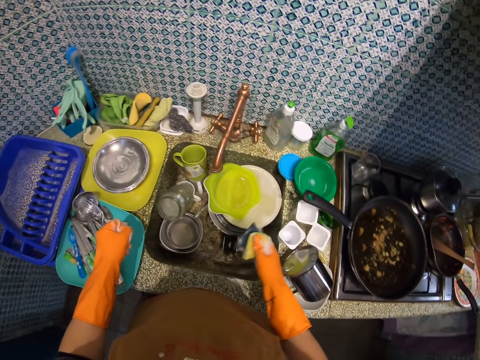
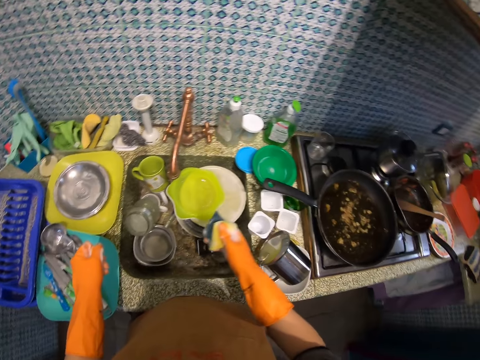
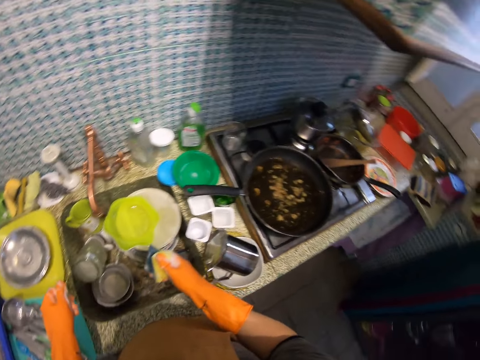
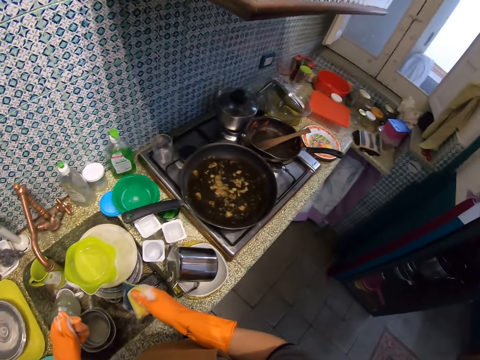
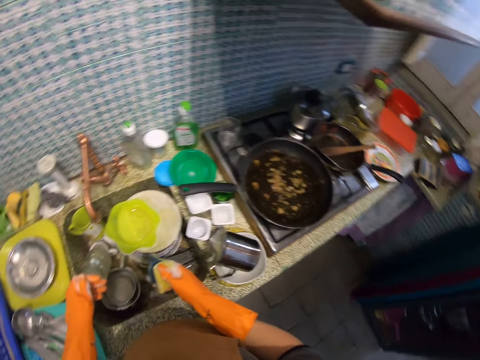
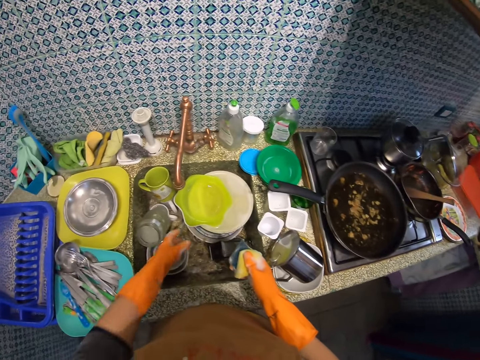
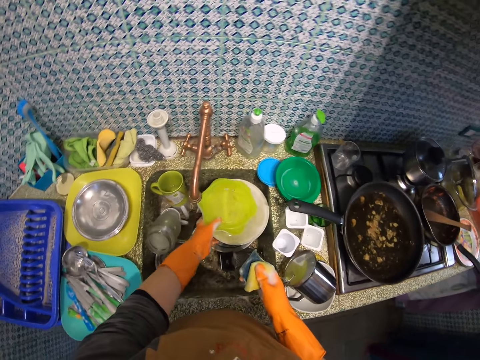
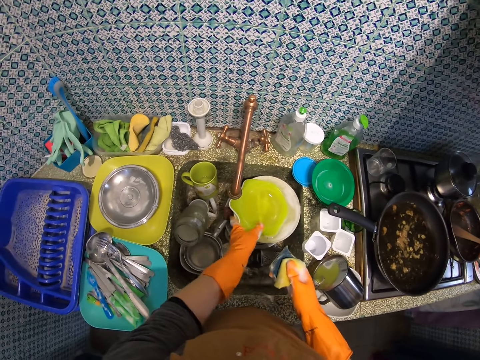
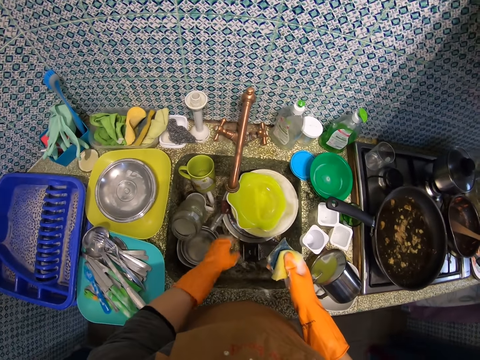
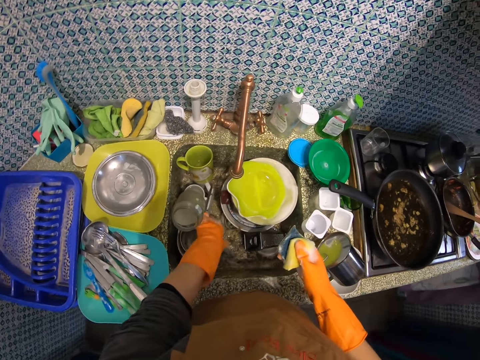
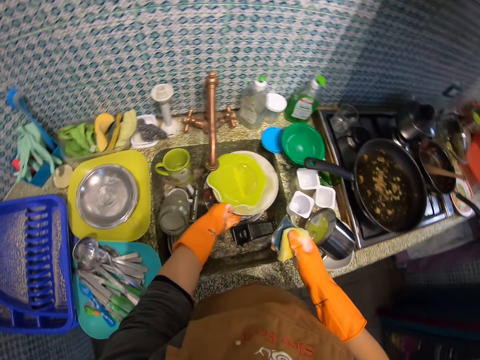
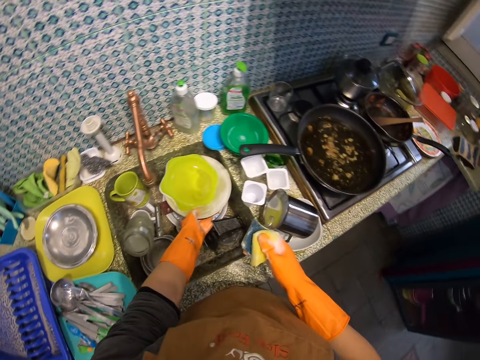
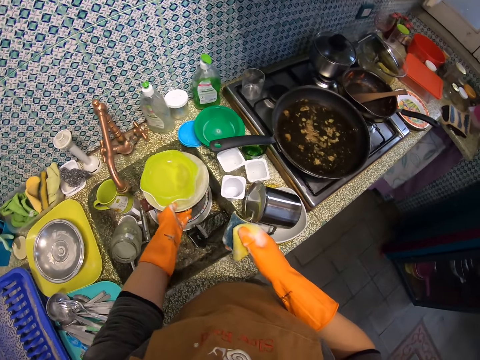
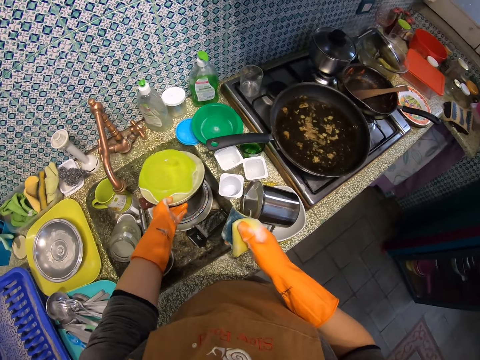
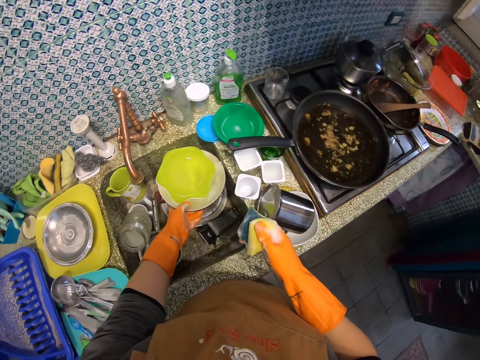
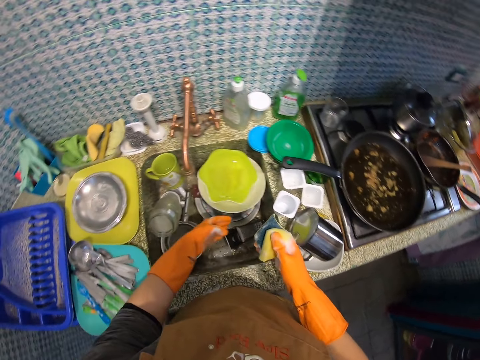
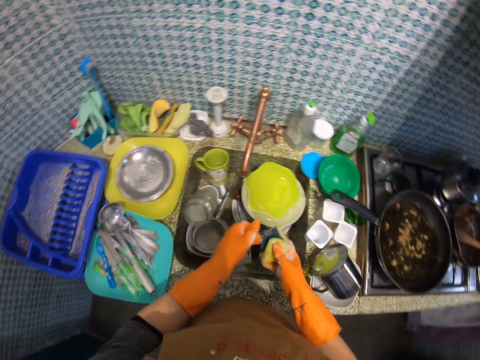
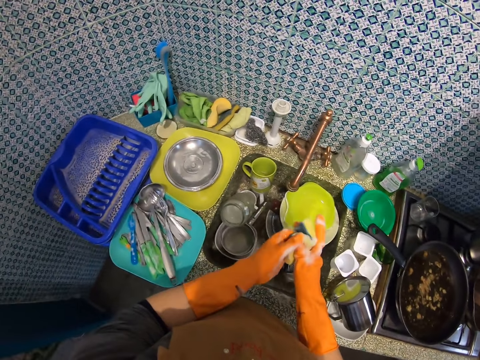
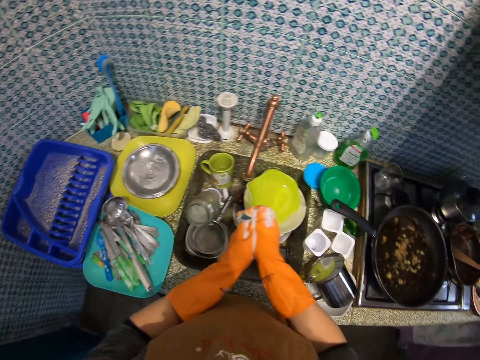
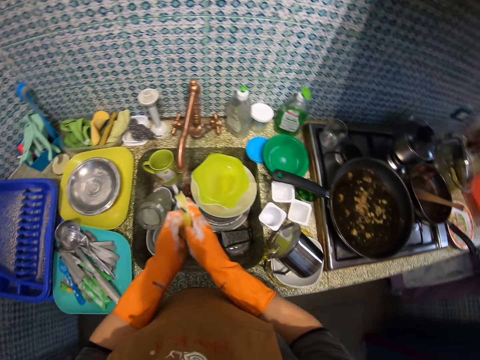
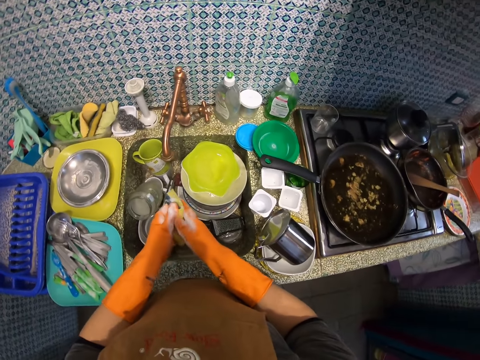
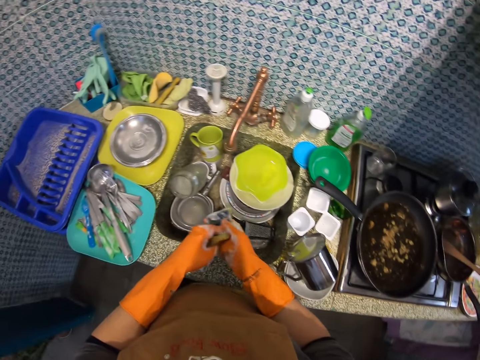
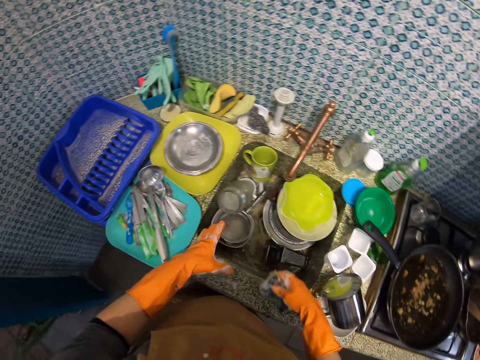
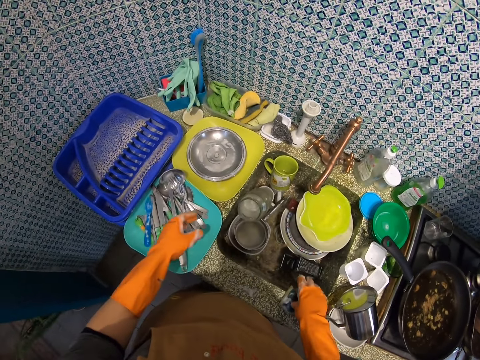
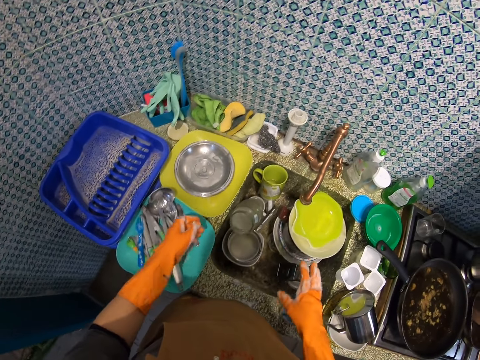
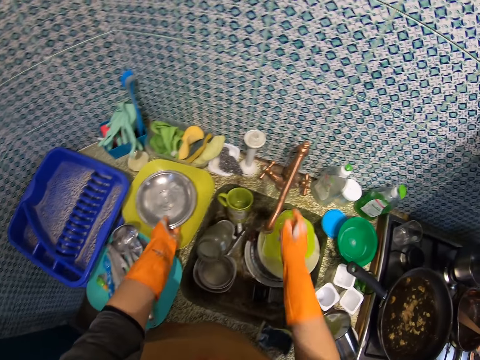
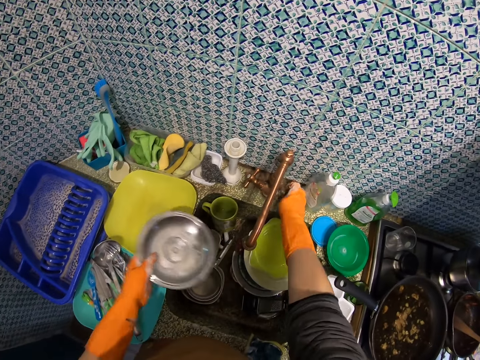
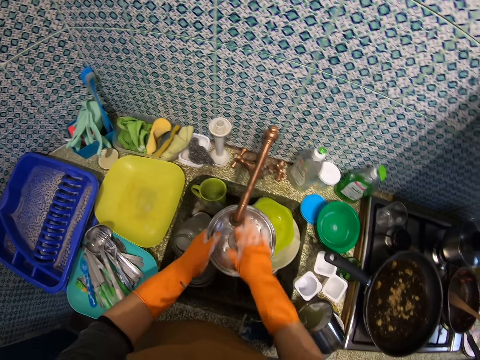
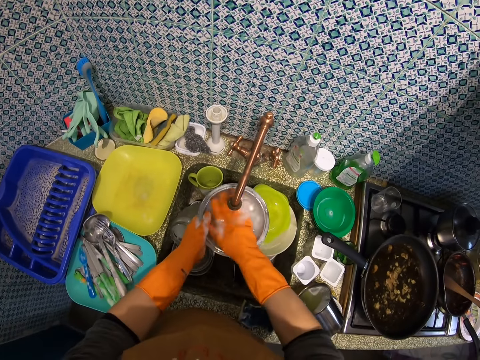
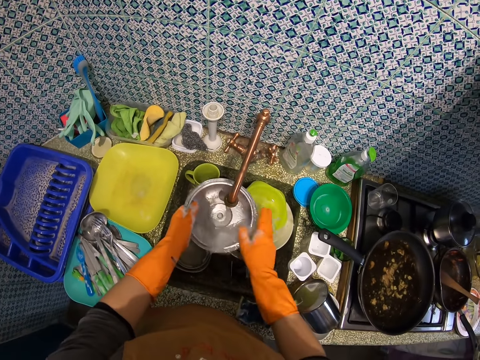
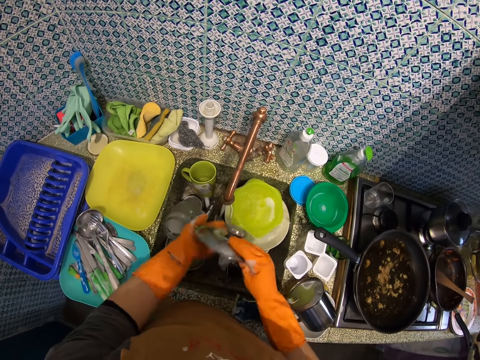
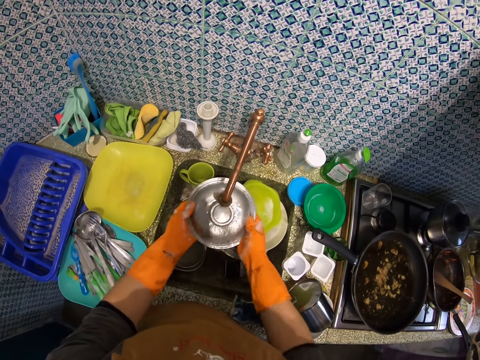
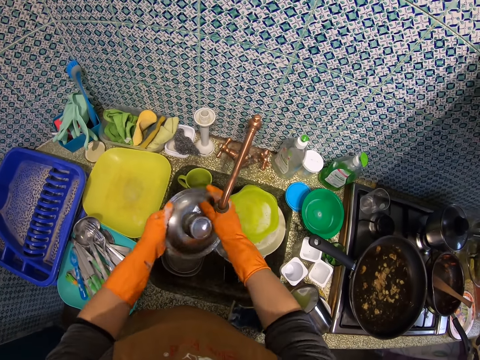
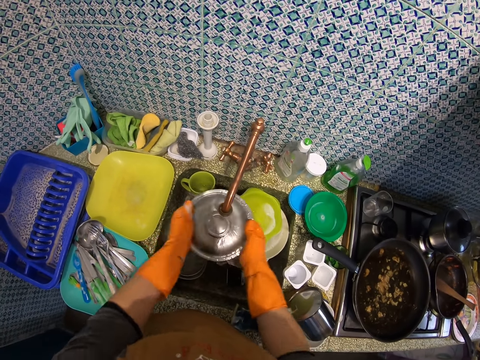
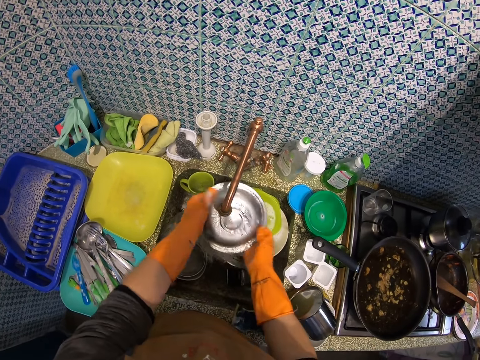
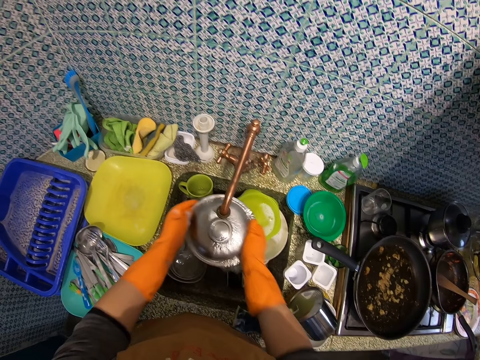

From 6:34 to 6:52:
The camera wearer puts the fork on the platter plate. She moves dishes in the kitchen sink with her left hand. She rubs the sponge on her hands. She places the sponge in her right hand on the kitchen sink. She picks a plate or saucepan lid from the kitchen sink with her left hand. She opens a tap with her right hand. She rinses the plate in her left hand with the water from the tap. She washes the saucepan lid.

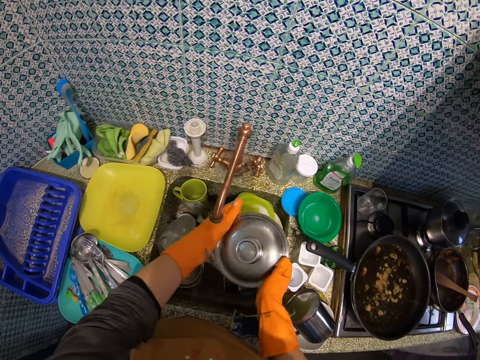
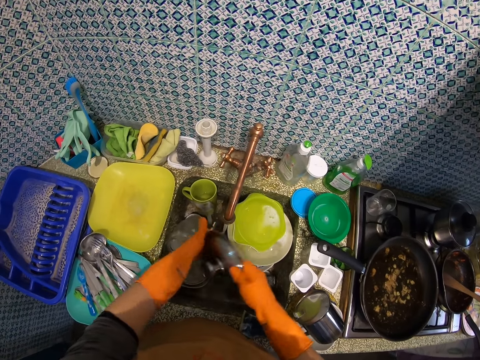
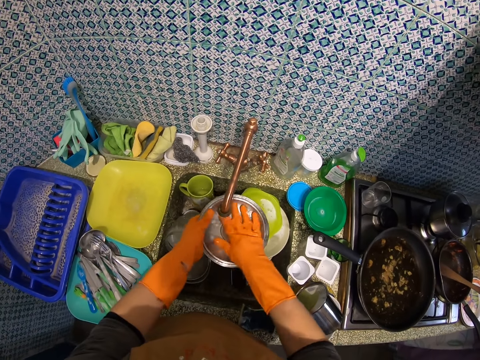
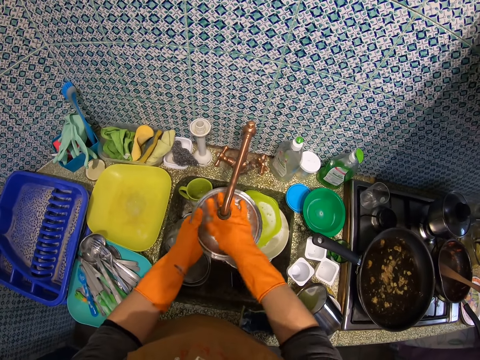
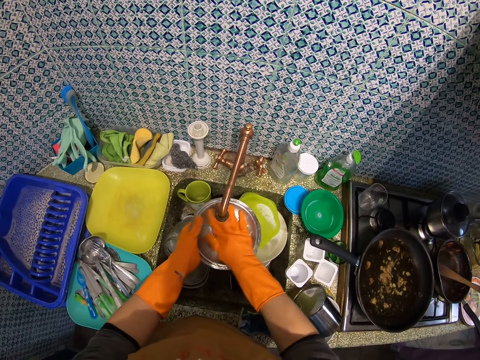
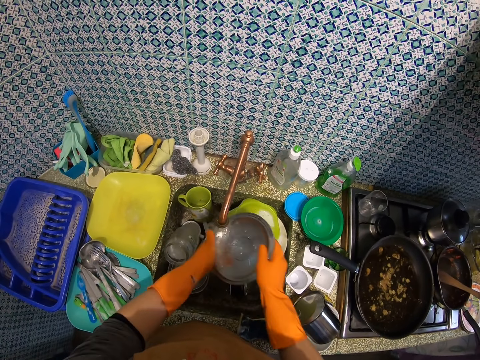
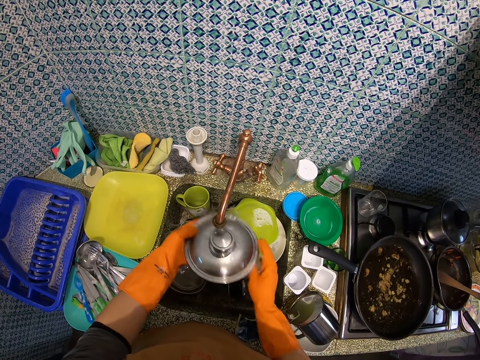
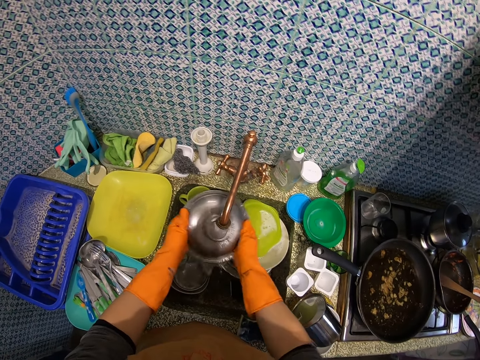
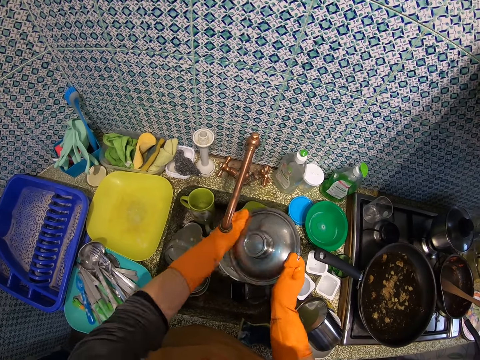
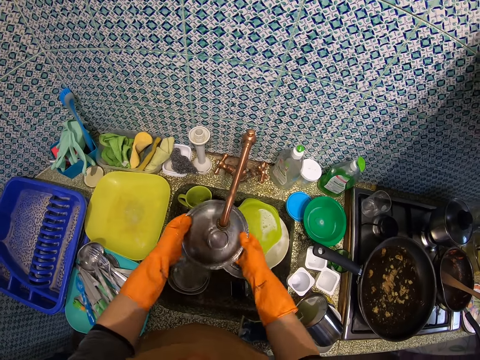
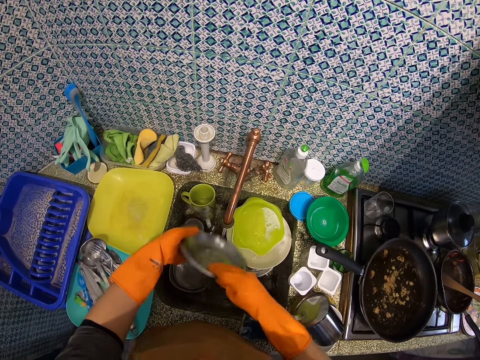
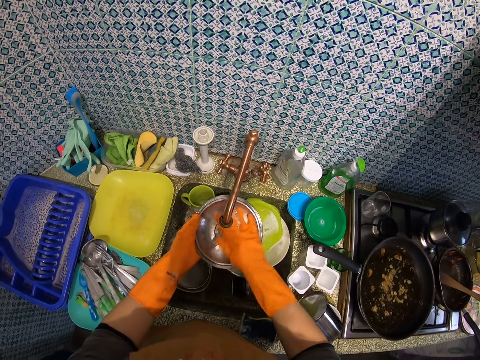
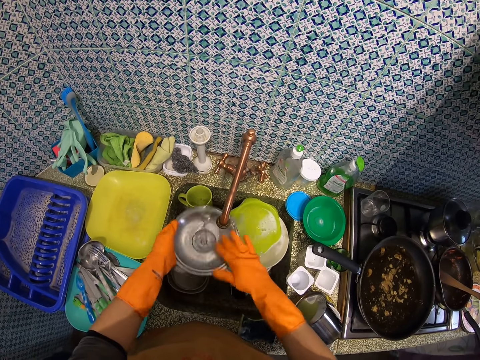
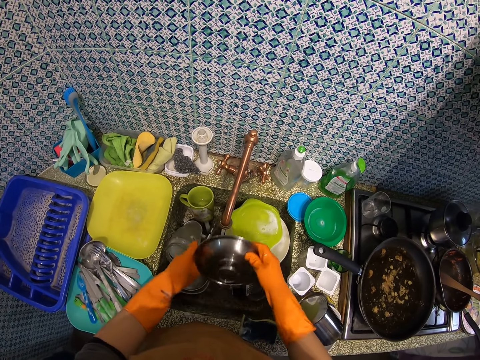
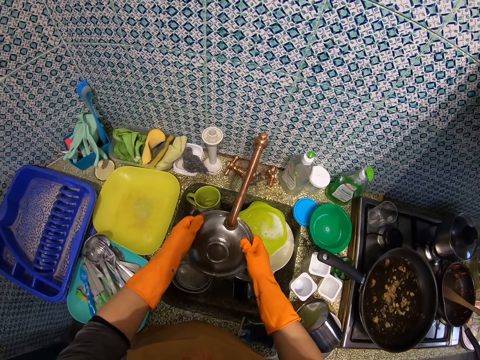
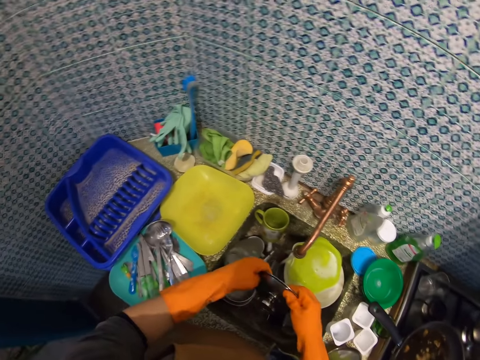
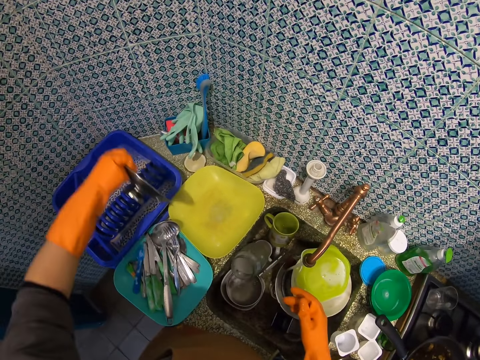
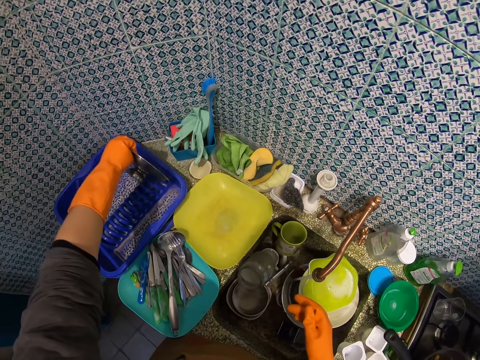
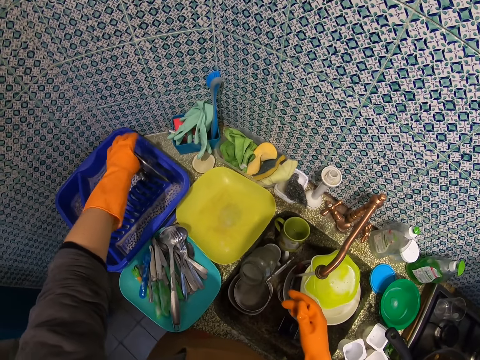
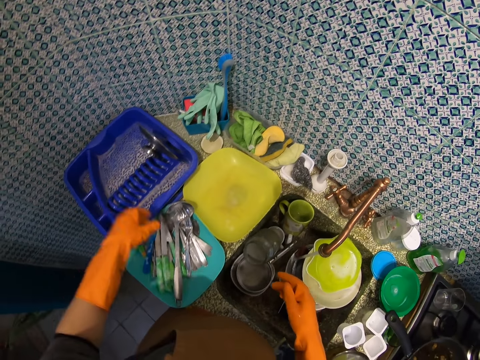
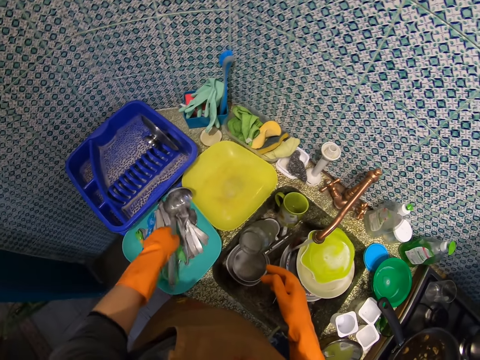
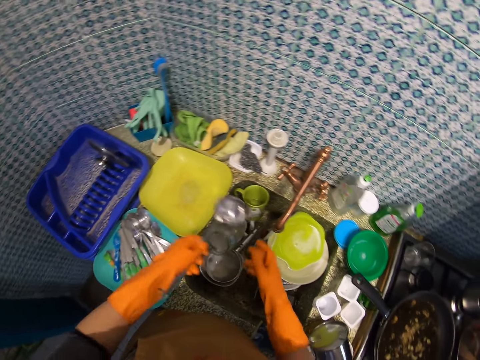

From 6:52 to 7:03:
The camera wearer rinses the saucepan lid. She places the plate in her left hand in a plate rack. She picks a serving spoon from the plate on the sink with her left hand.
